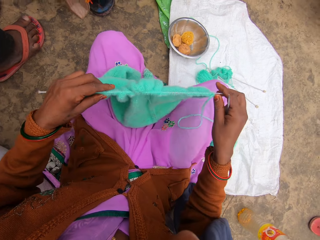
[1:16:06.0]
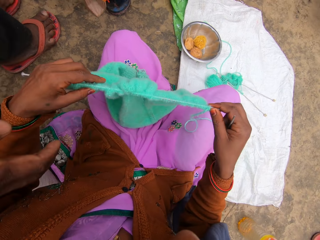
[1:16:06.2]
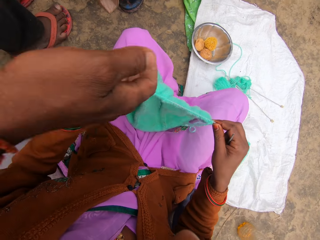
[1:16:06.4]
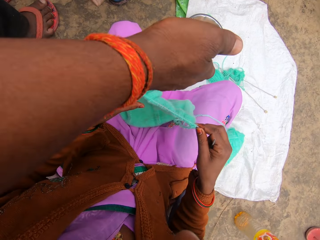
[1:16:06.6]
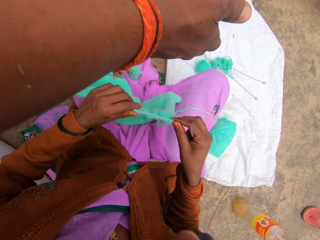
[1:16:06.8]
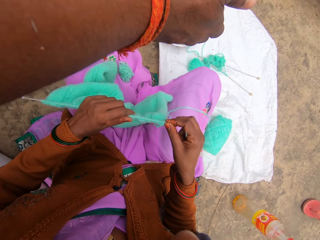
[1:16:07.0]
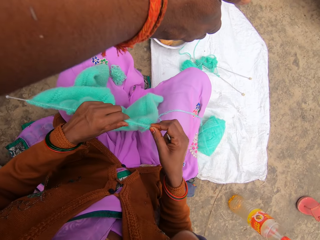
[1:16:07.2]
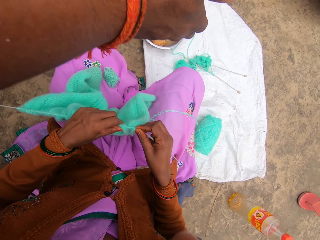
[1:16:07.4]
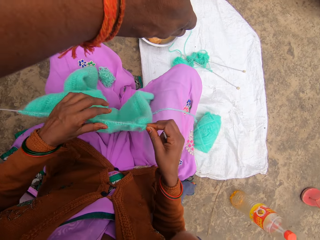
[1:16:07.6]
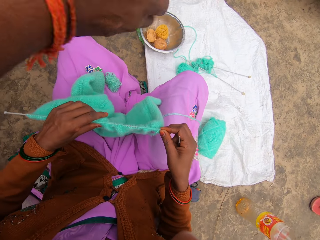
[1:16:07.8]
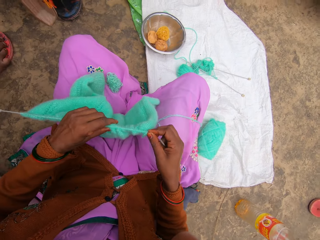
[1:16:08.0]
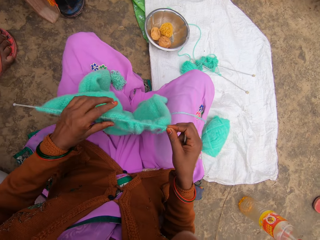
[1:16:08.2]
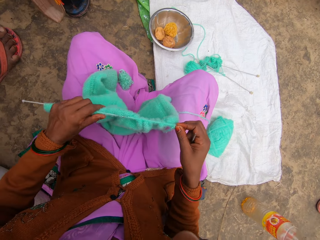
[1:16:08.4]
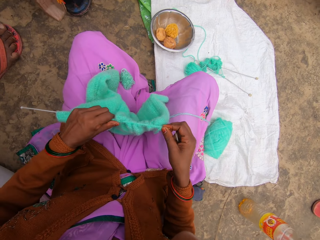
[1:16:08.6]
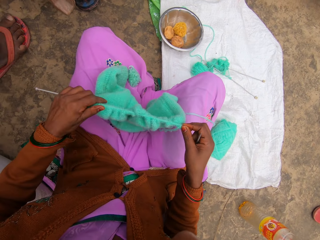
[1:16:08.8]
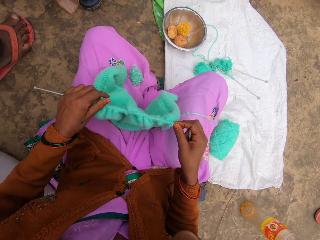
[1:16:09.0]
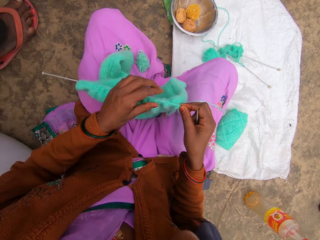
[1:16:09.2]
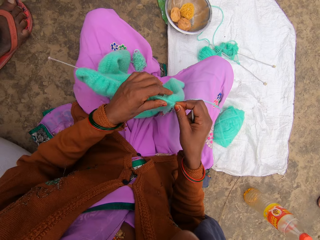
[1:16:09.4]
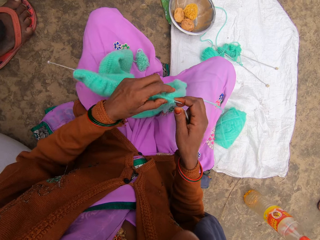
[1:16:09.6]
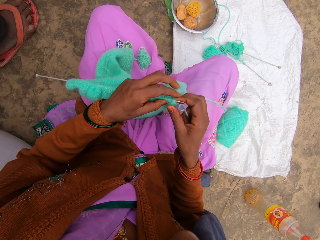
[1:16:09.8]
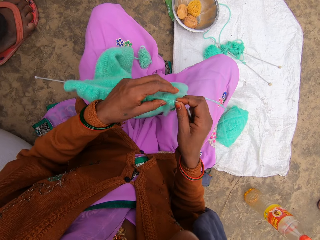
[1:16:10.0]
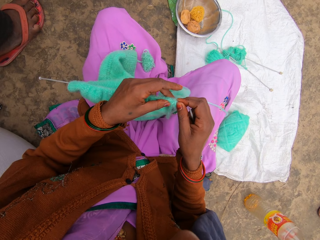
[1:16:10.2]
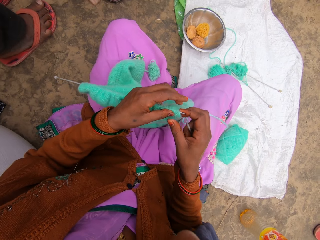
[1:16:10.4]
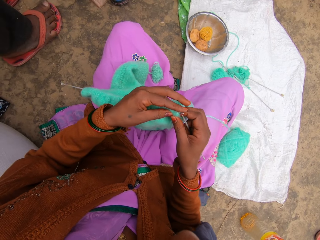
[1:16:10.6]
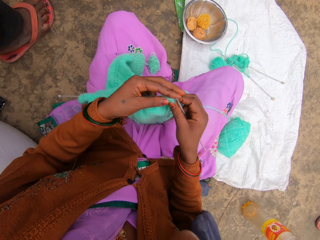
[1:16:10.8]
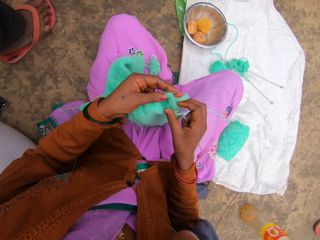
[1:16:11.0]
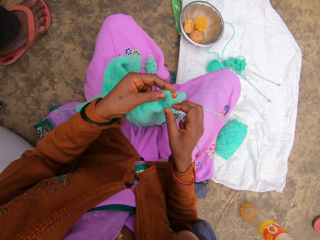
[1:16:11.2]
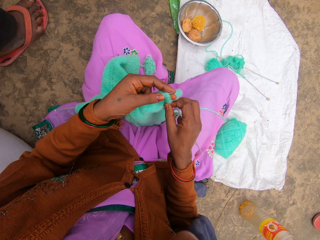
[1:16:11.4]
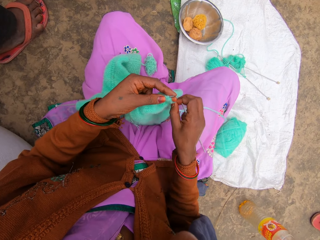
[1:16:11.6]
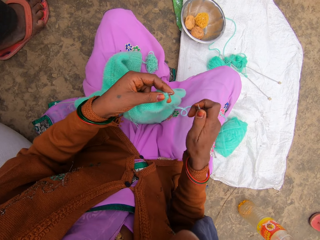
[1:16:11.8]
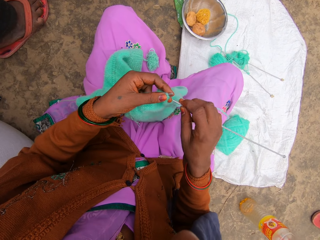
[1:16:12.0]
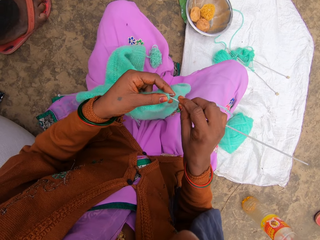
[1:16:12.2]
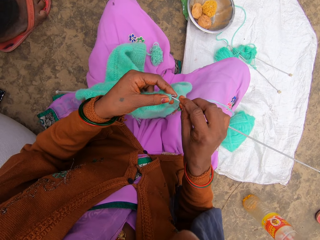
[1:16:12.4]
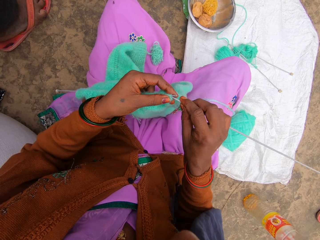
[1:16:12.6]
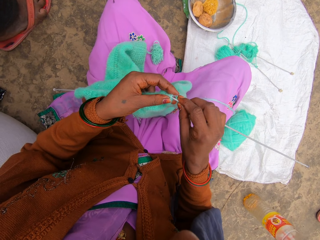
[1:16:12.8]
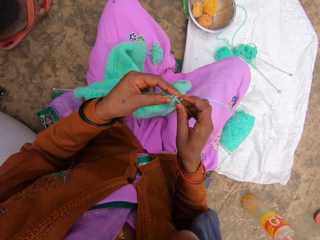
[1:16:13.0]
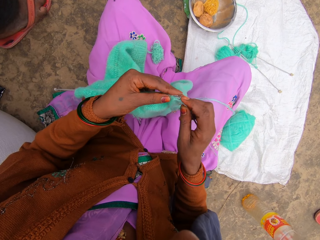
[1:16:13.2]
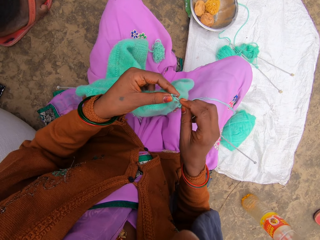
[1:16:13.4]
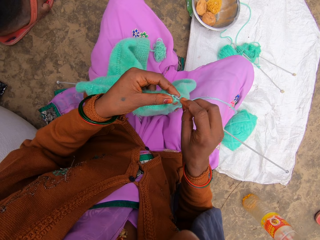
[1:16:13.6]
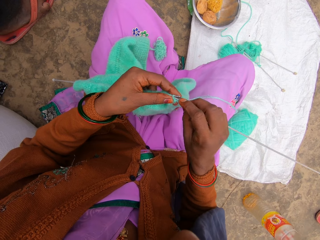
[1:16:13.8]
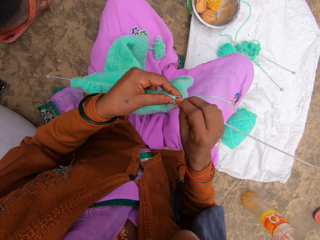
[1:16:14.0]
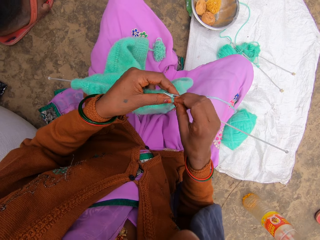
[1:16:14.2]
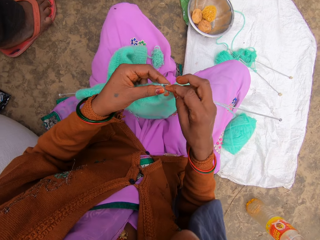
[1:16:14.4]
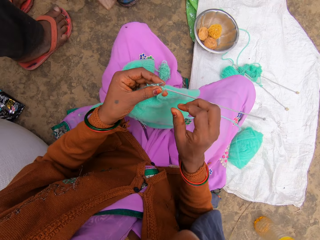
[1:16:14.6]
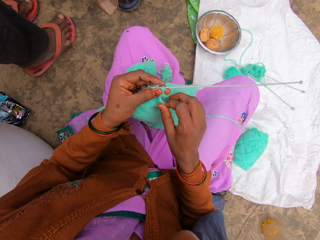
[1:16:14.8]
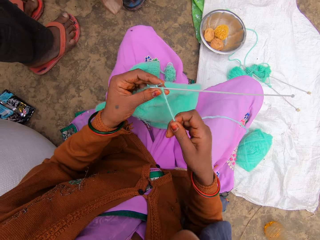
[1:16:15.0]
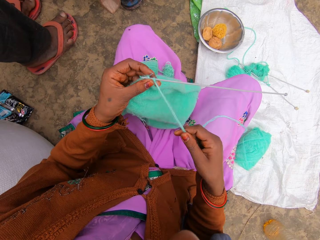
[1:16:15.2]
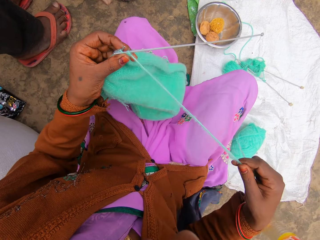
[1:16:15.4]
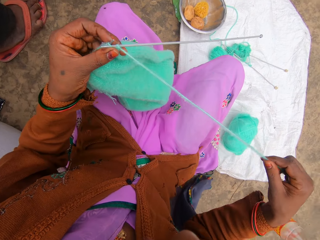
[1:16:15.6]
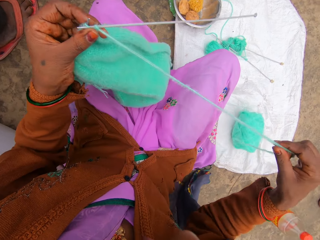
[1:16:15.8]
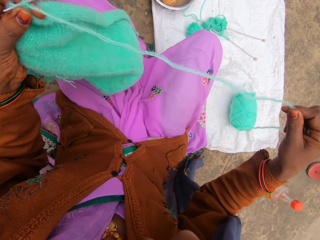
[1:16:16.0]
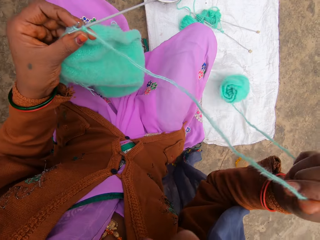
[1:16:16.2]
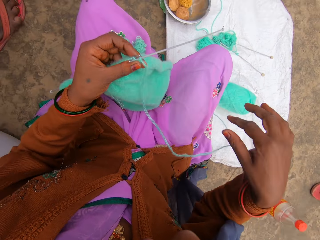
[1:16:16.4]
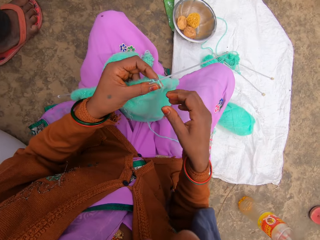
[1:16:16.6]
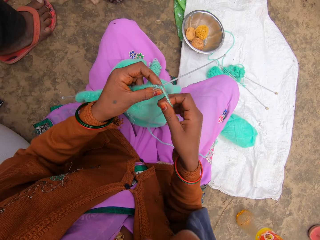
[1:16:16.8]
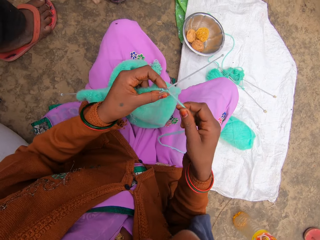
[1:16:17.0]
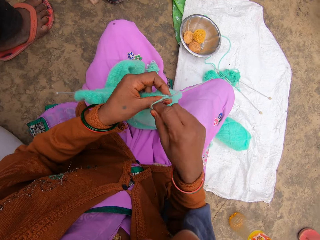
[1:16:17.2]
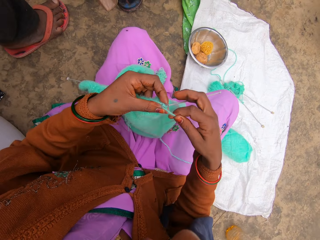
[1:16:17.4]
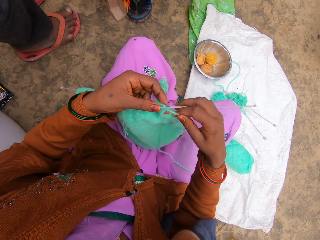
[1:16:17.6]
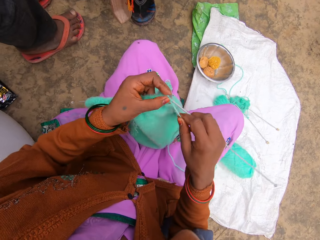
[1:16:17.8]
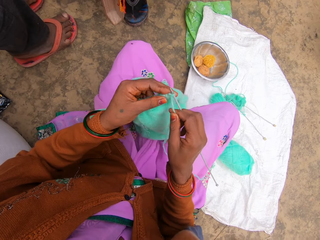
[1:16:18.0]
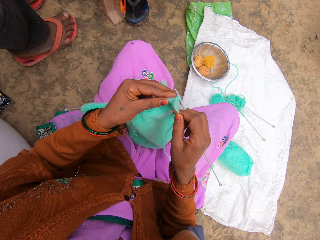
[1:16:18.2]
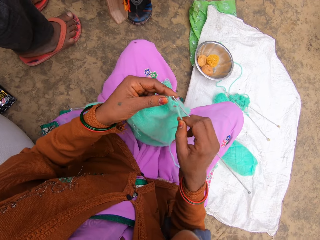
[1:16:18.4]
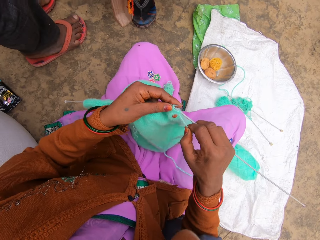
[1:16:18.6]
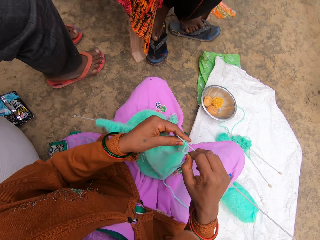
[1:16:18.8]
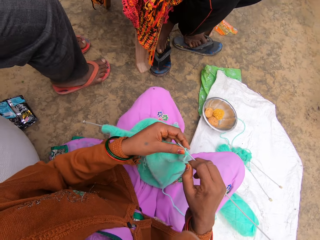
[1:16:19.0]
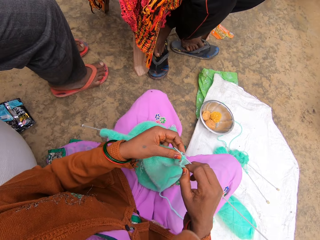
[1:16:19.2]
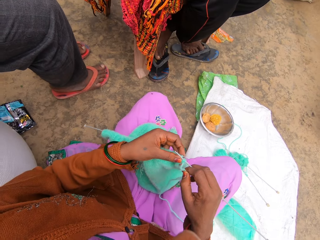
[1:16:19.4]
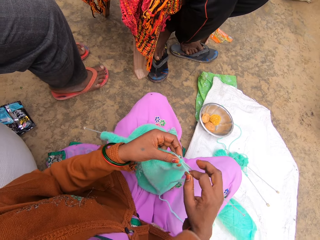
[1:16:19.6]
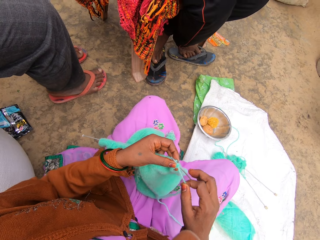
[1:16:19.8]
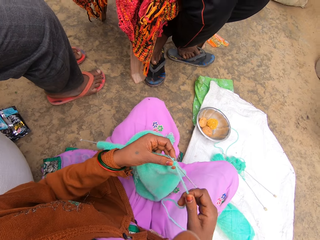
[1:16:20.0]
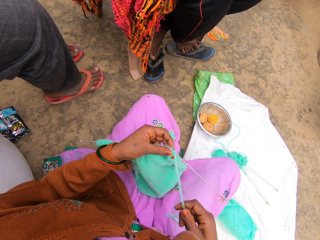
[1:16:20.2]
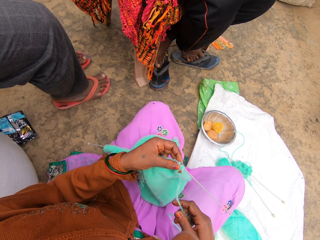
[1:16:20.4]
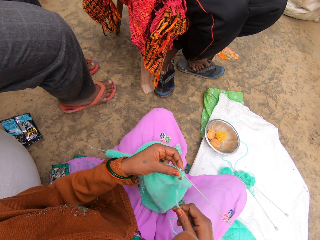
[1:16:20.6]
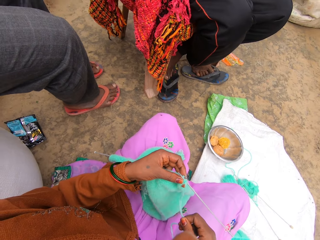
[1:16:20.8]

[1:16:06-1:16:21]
The camera wearer pulls the needle hook from the left hand. A man points on the ground. The camera wearer talks. They insert the hook in the fabric. The man talks. The camera wearer stretches the thread. They talk.

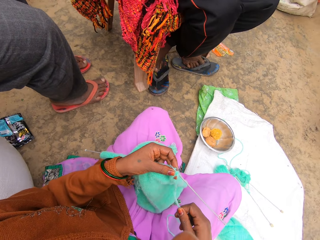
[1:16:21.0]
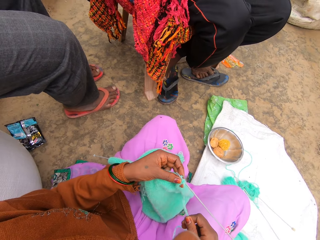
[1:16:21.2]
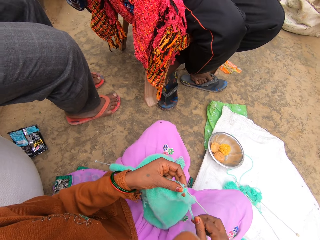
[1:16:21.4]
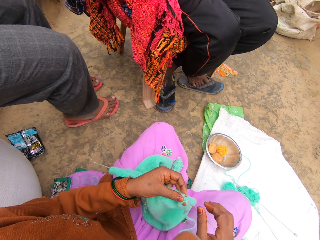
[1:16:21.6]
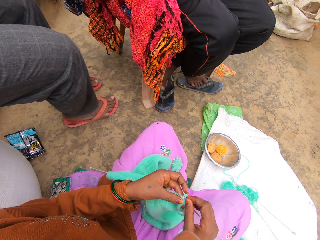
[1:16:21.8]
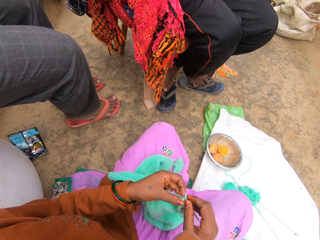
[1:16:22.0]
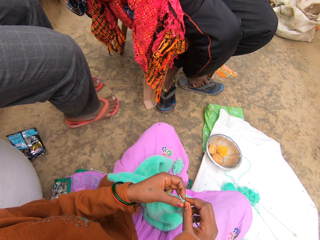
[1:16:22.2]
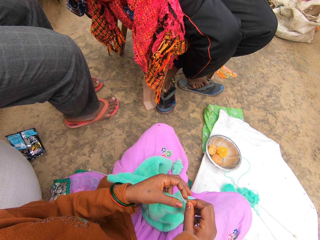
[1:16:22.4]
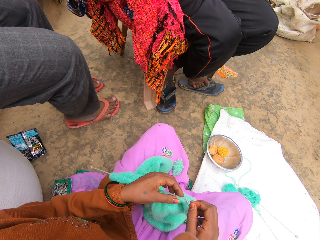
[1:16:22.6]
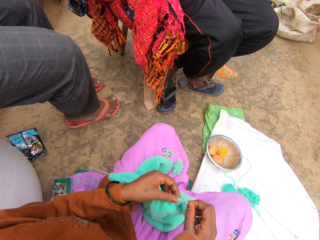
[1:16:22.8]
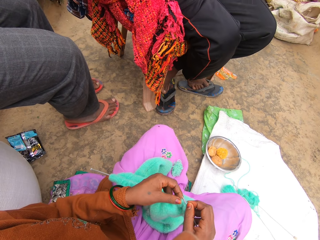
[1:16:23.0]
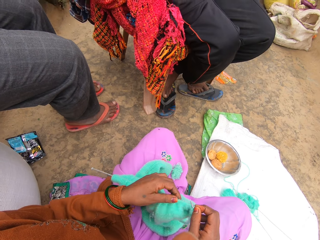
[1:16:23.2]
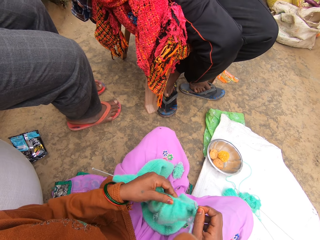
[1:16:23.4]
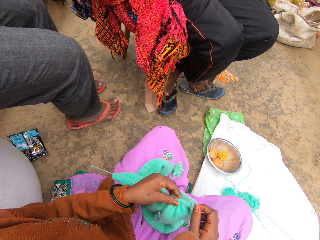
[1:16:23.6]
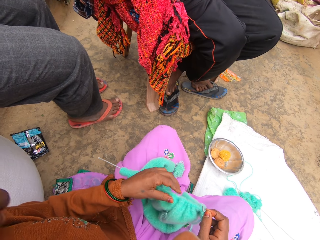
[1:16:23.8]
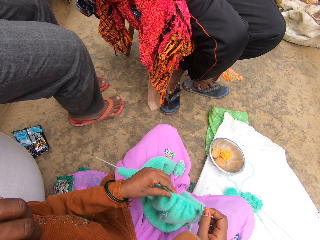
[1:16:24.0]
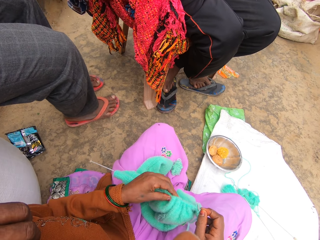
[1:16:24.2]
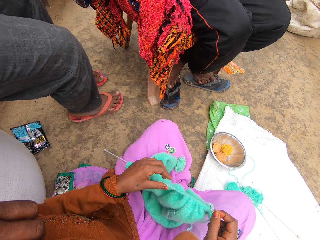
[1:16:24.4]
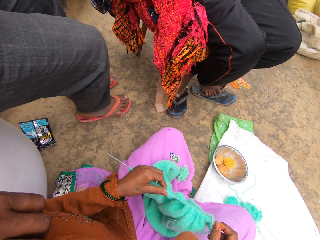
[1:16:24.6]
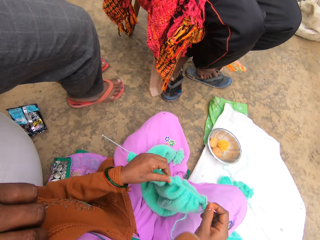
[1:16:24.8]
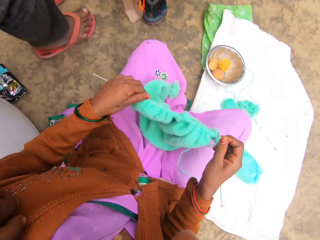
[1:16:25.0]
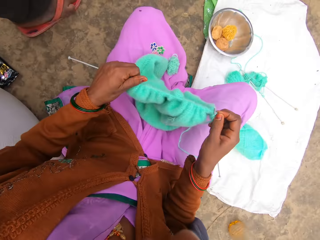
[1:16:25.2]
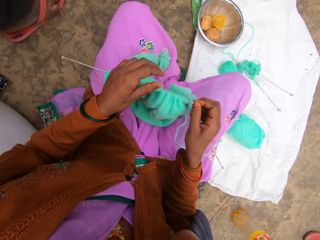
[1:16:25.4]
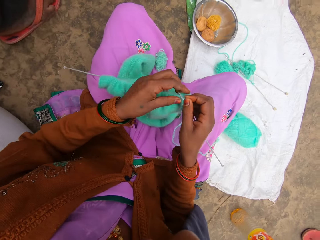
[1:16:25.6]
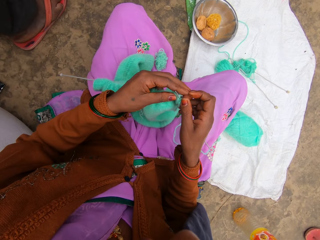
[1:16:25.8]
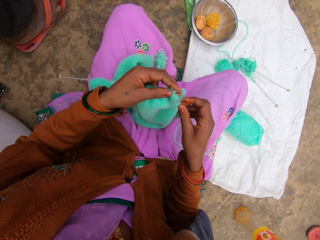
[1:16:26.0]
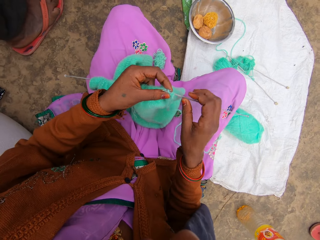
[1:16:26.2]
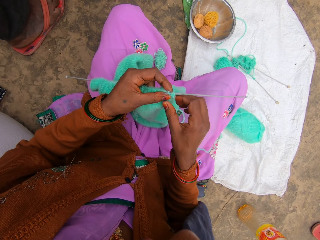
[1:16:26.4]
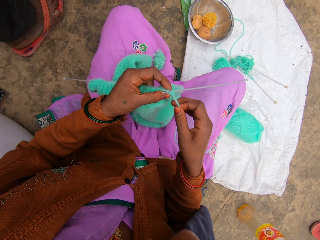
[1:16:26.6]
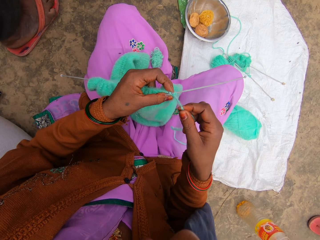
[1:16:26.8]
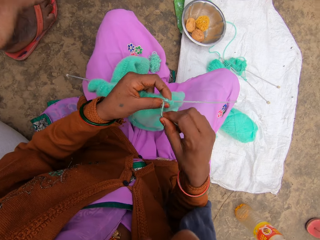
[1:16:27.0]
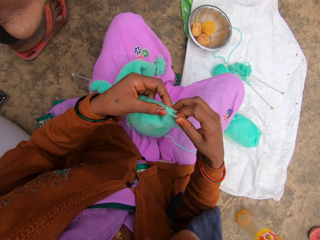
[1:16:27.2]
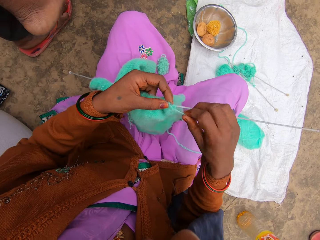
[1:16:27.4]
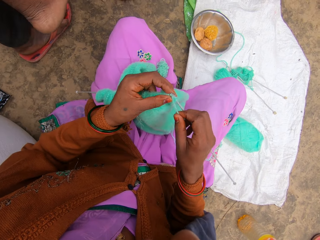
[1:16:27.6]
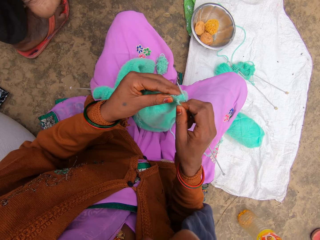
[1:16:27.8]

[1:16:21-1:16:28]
The camera wearer adjusts the cloth in the crochet. They knit the cloth with a thread.
